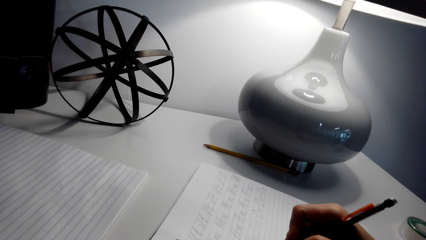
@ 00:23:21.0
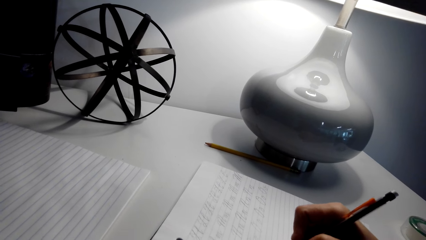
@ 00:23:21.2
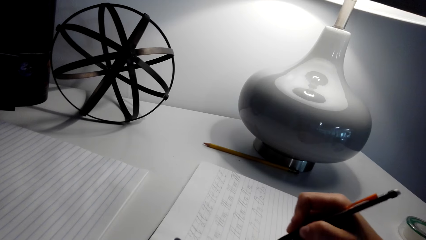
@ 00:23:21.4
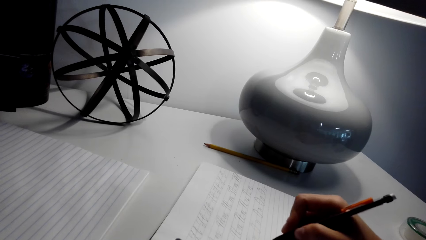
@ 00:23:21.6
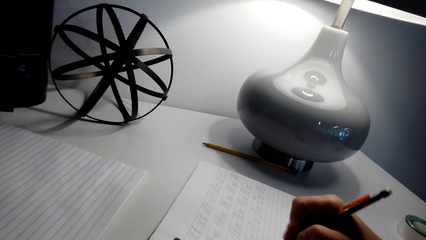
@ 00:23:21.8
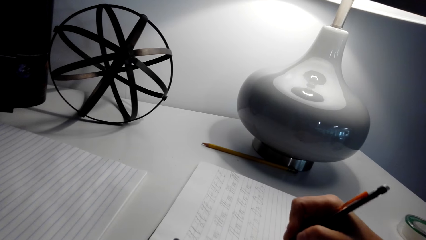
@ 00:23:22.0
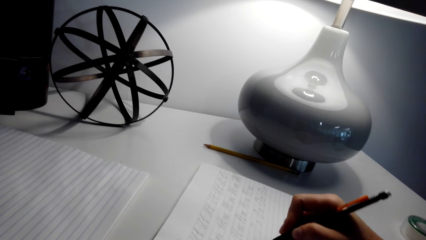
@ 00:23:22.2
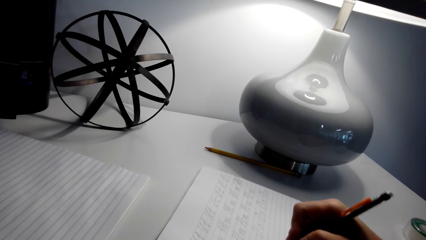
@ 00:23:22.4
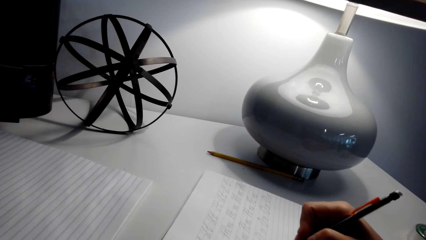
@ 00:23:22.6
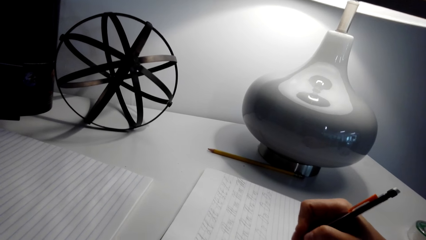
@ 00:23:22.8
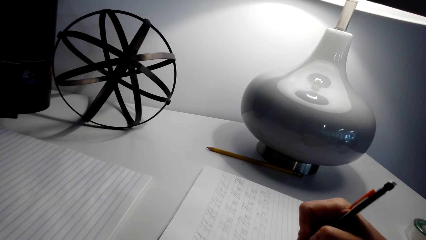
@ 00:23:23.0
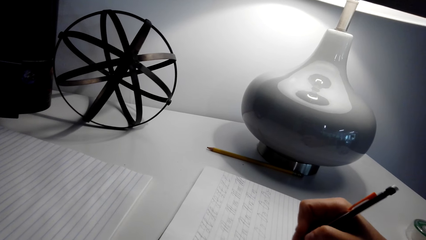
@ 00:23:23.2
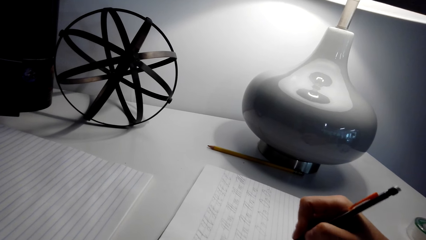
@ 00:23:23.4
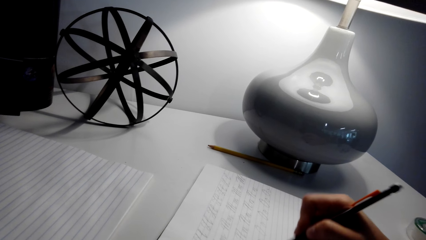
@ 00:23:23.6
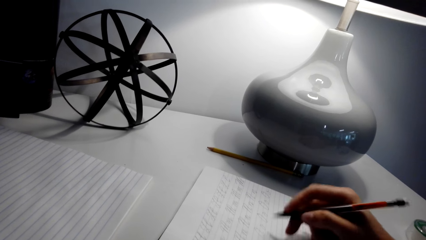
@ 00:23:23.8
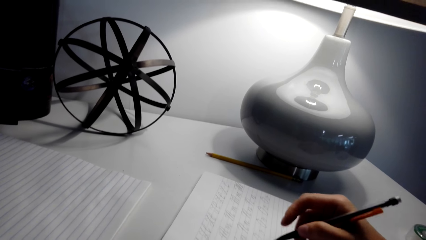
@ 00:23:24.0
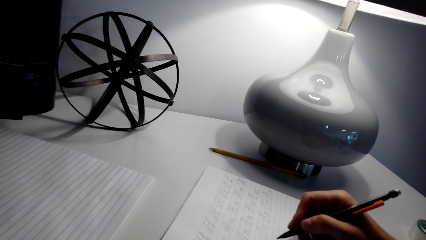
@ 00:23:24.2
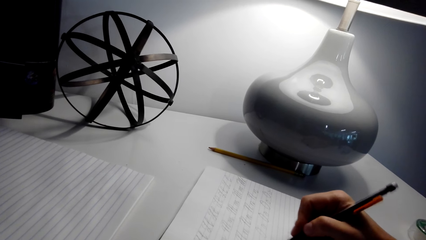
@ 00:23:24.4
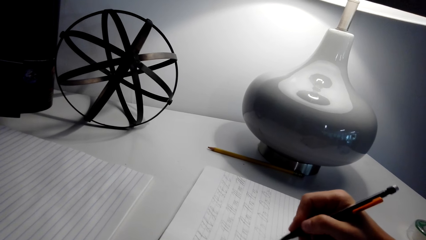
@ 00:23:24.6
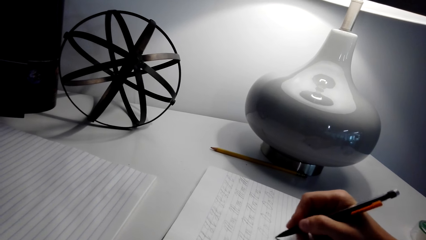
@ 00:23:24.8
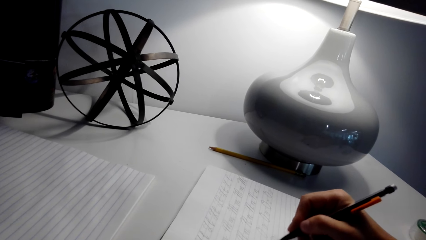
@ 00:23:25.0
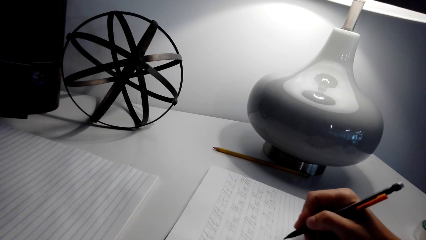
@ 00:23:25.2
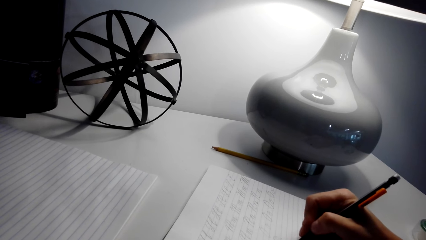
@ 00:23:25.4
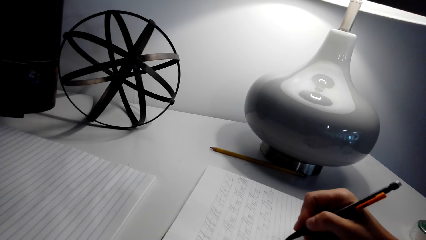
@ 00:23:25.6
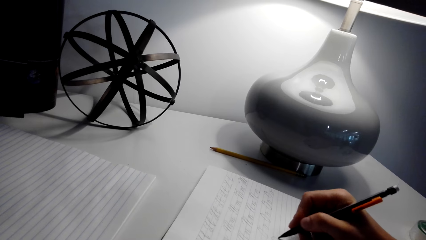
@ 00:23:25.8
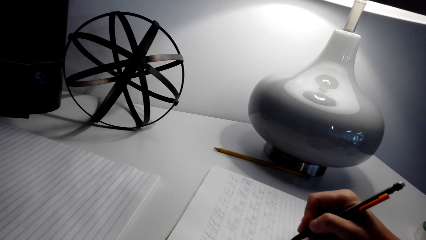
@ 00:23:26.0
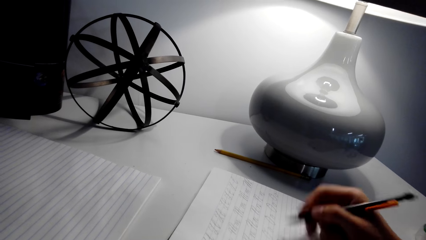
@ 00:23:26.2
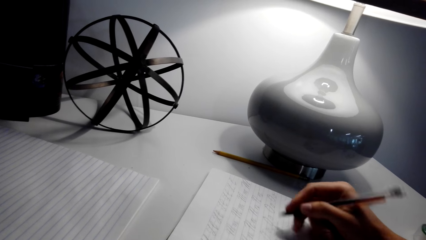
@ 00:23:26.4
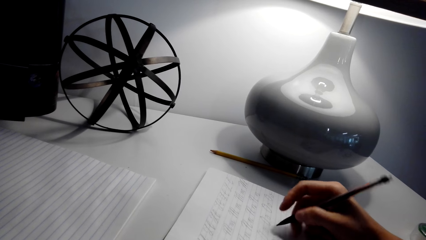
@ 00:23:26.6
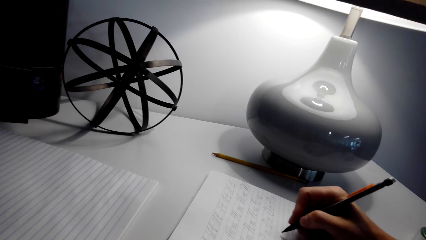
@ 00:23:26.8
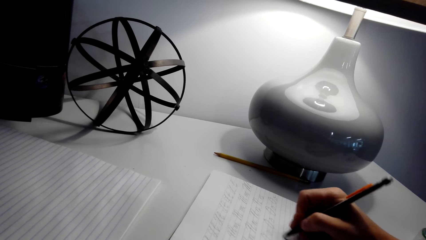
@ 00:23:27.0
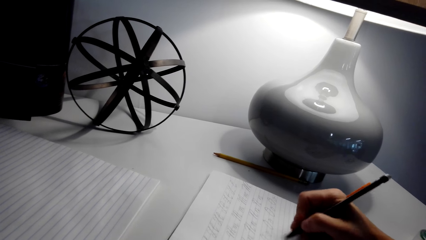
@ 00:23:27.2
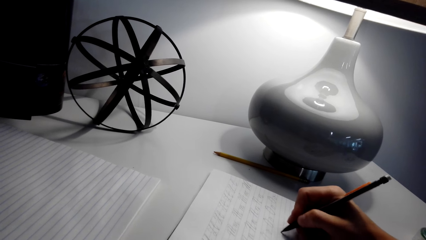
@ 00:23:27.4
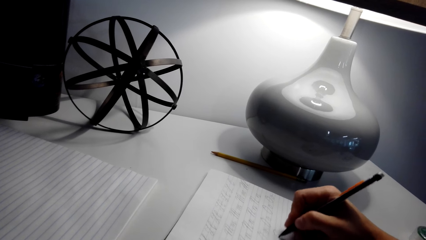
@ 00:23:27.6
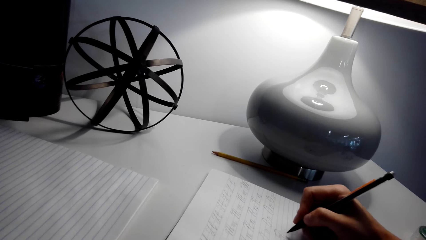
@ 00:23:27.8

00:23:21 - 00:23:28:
The camera wearer converses.

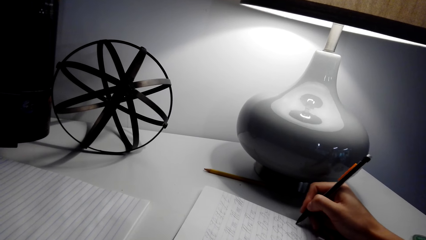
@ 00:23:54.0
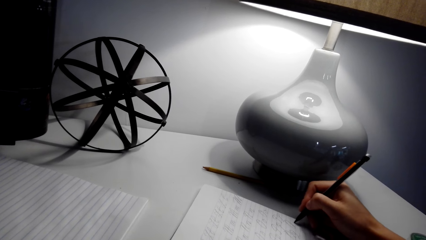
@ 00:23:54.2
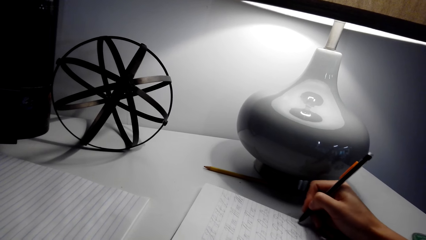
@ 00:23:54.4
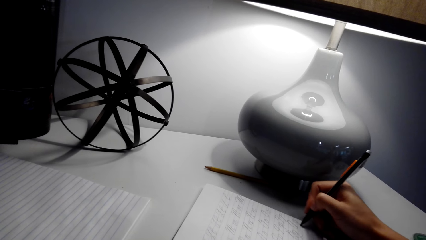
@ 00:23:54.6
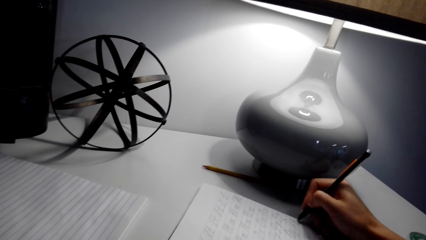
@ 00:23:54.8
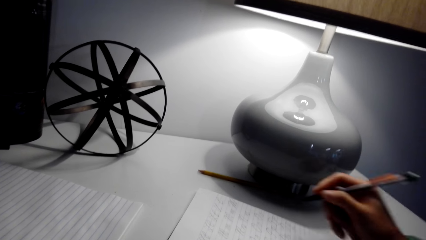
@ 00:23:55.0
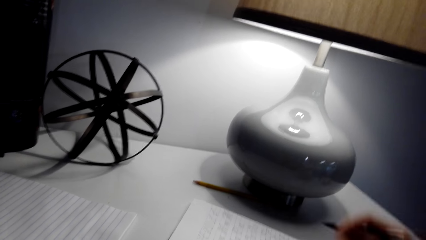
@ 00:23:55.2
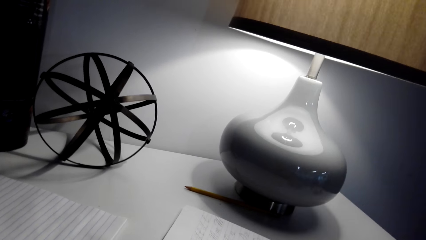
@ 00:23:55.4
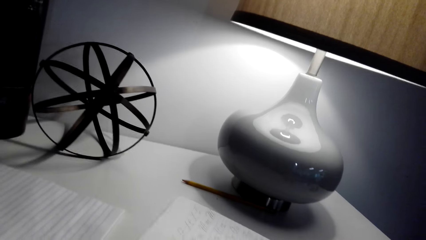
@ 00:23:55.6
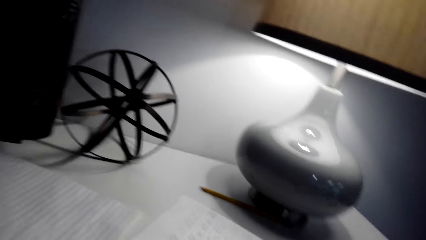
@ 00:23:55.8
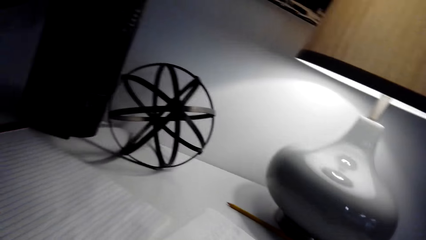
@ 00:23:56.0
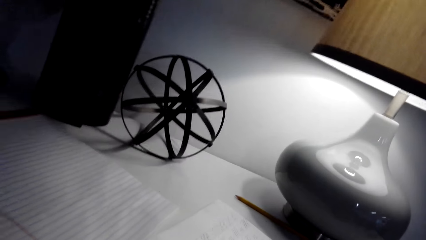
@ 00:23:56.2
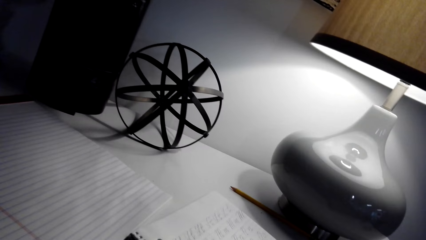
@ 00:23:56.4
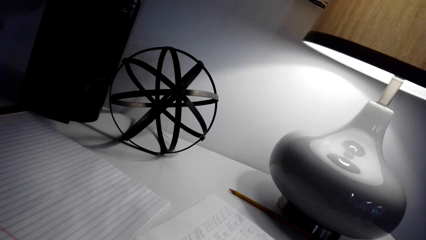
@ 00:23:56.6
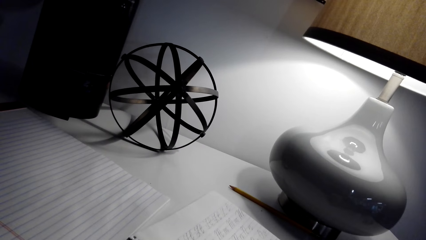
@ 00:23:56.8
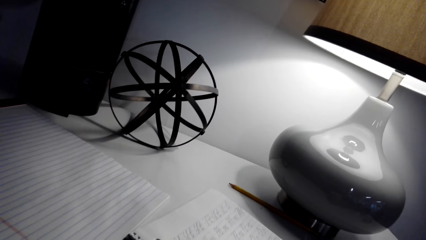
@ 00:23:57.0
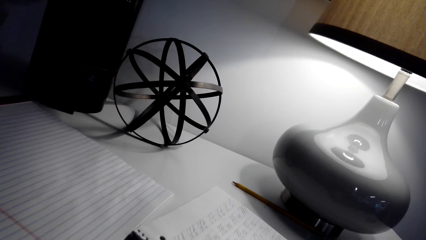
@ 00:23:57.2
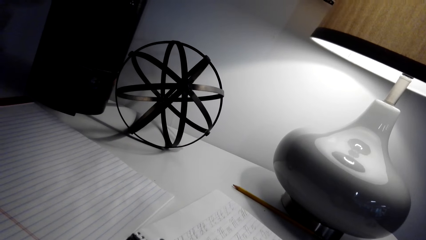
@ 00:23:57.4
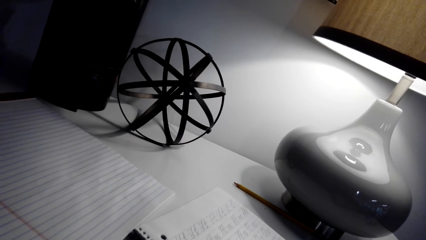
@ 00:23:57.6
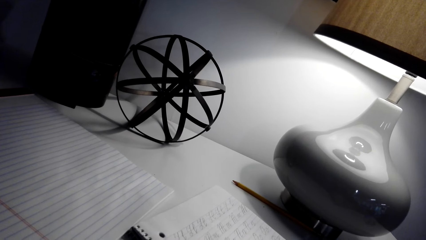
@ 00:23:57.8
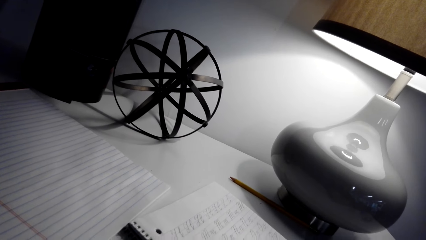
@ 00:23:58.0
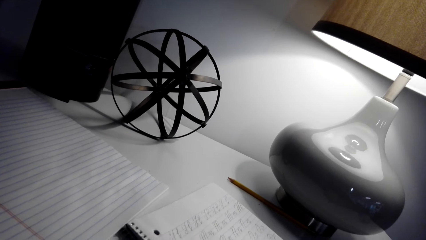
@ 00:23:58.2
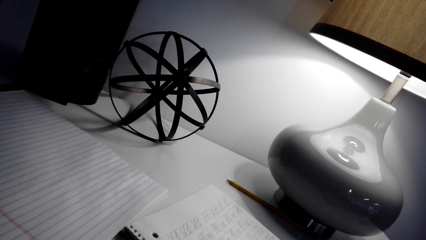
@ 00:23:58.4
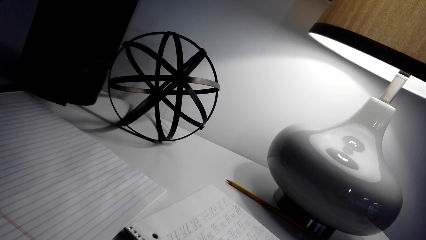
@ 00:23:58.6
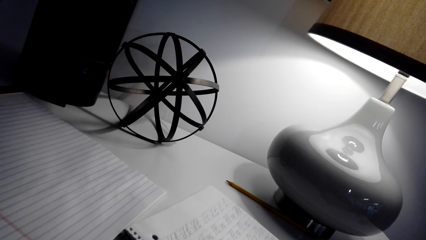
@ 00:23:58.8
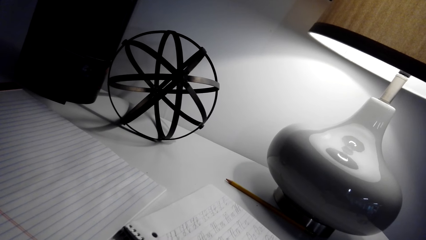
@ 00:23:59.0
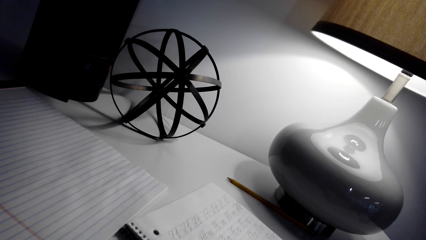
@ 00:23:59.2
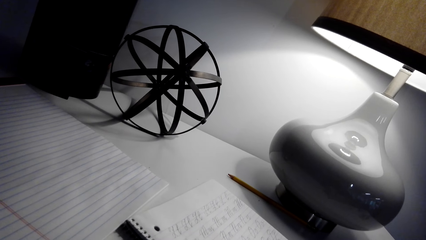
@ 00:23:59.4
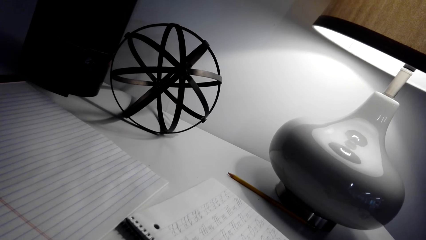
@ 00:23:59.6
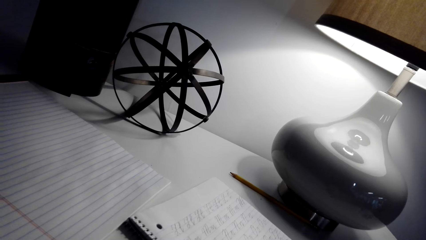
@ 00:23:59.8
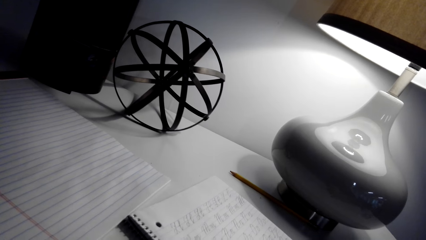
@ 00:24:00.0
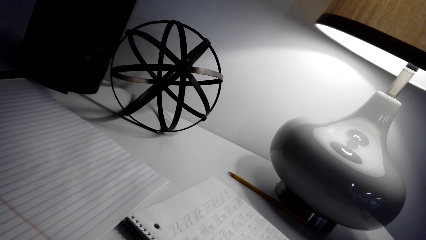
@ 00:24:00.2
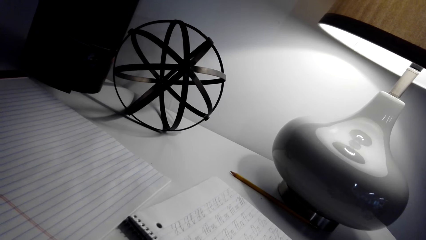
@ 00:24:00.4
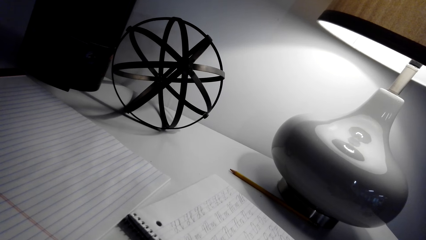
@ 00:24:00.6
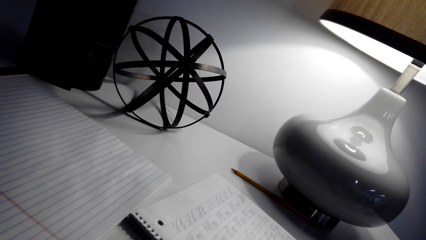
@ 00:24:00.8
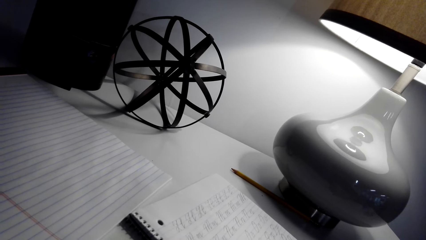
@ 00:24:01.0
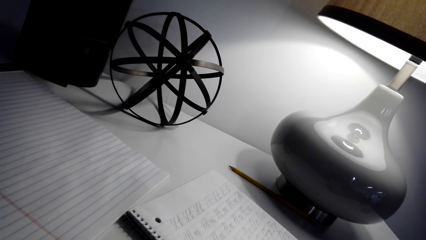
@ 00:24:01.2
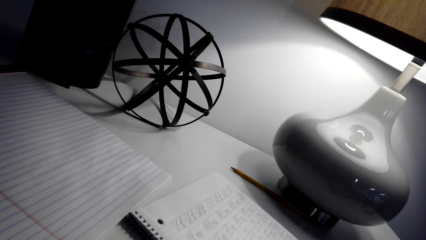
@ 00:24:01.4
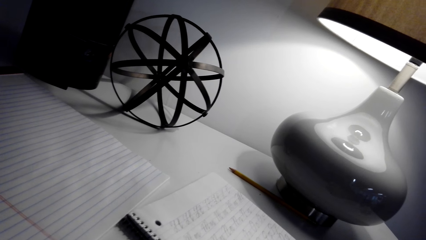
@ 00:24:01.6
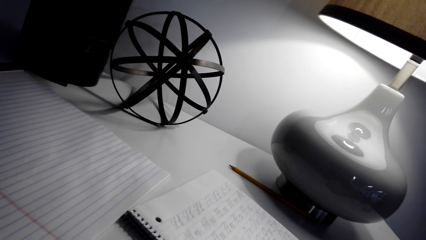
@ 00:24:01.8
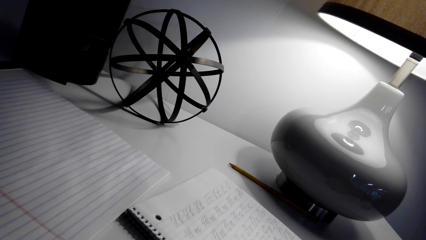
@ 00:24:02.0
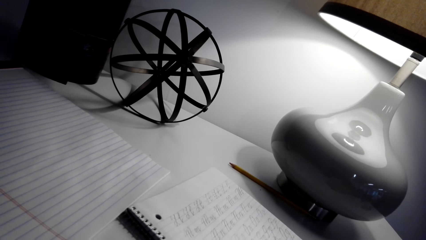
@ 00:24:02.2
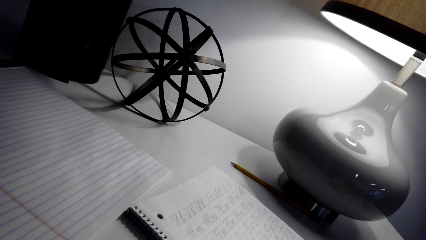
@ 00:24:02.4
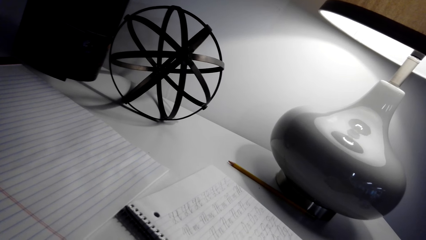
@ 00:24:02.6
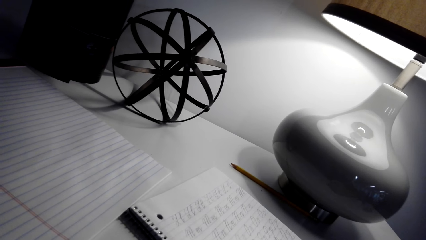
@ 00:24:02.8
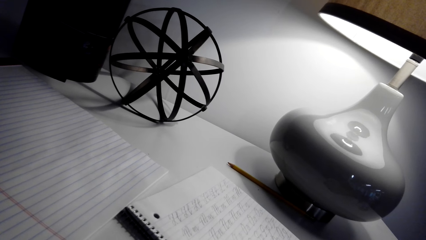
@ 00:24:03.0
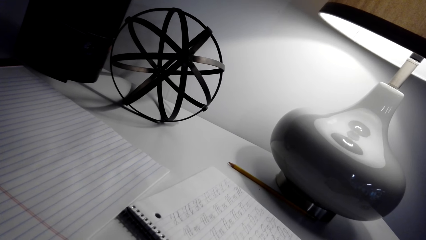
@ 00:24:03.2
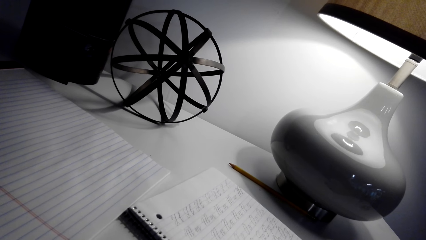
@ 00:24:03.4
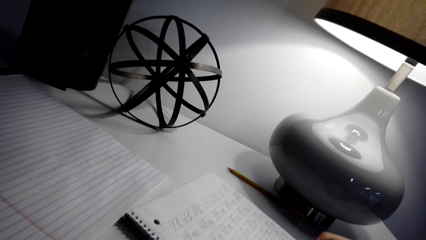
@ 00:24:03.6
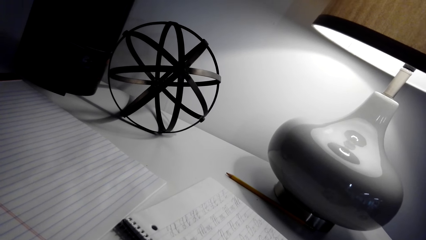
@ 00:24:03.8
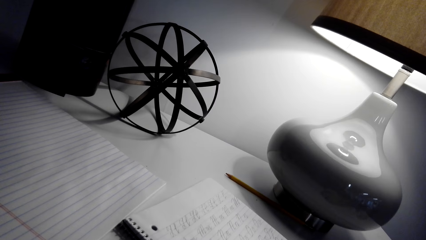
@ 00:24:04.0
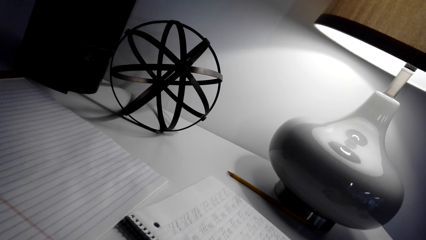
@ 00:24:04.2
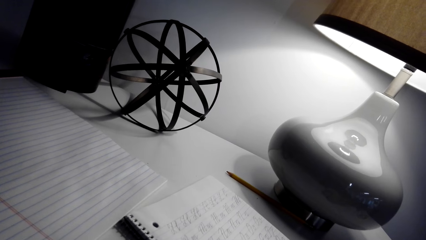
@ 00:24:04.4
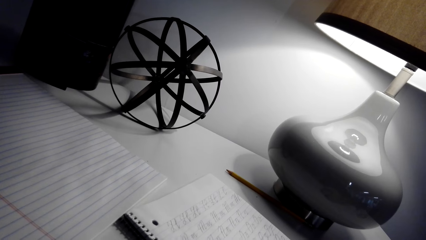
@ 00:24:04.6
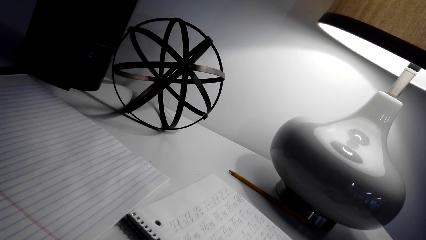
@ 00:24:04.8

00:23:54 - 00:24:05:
The camera wearer moves the book on the table. They converse. They look at the book.
